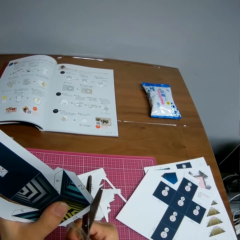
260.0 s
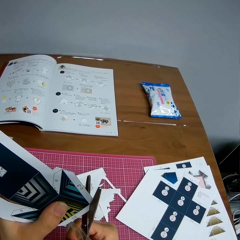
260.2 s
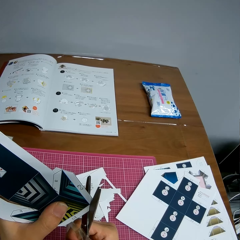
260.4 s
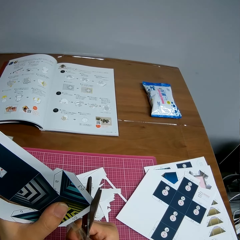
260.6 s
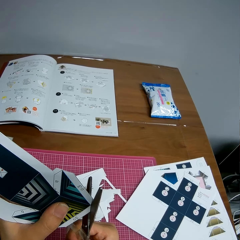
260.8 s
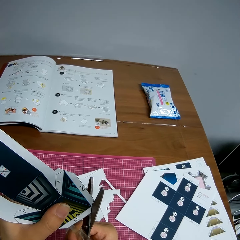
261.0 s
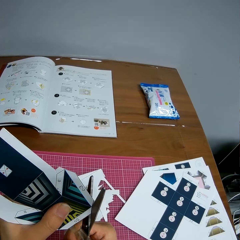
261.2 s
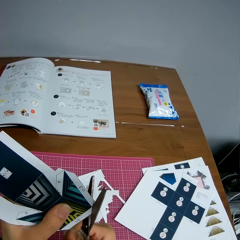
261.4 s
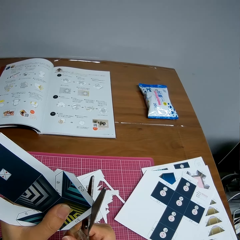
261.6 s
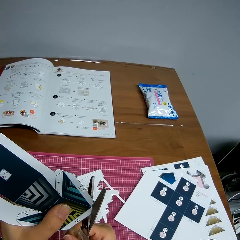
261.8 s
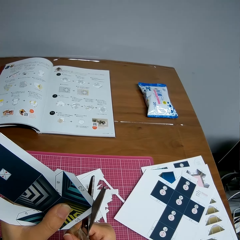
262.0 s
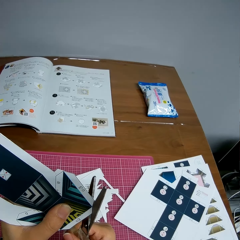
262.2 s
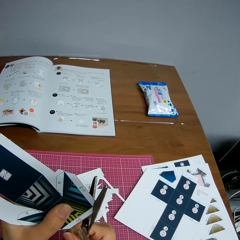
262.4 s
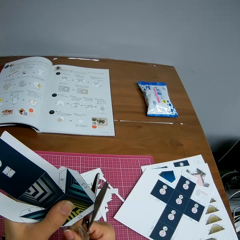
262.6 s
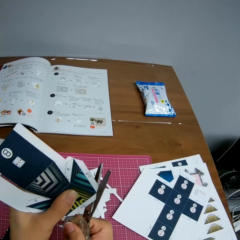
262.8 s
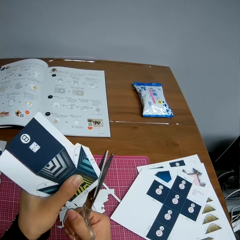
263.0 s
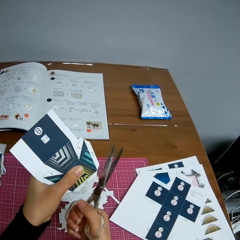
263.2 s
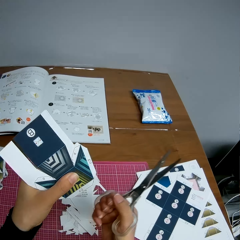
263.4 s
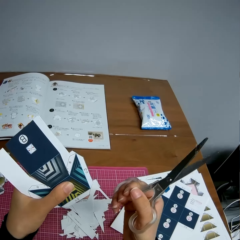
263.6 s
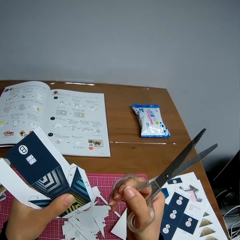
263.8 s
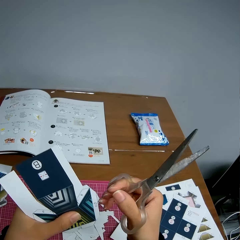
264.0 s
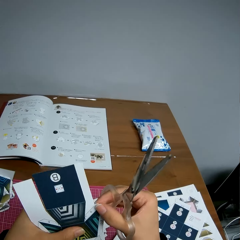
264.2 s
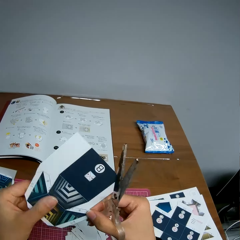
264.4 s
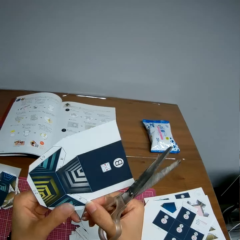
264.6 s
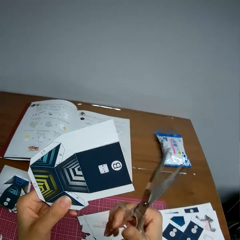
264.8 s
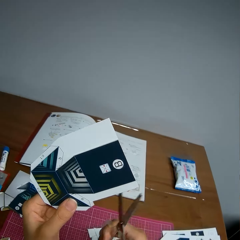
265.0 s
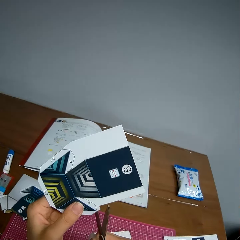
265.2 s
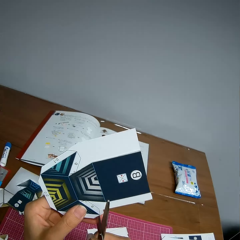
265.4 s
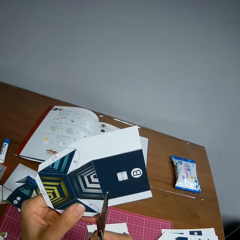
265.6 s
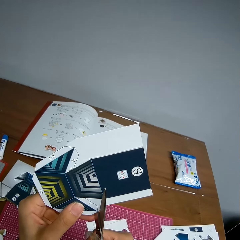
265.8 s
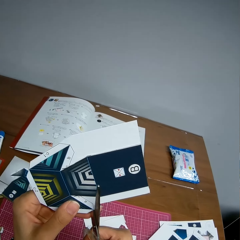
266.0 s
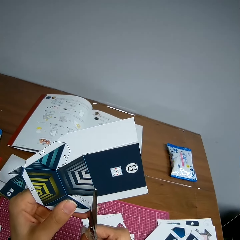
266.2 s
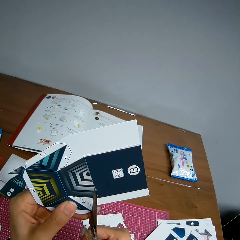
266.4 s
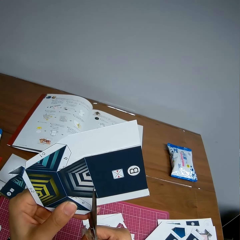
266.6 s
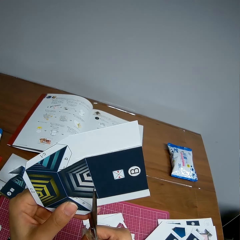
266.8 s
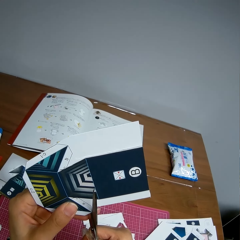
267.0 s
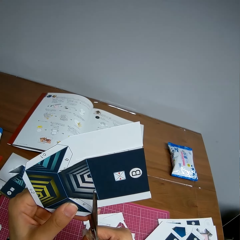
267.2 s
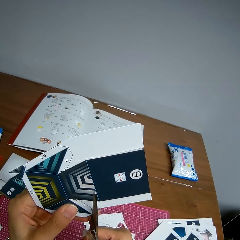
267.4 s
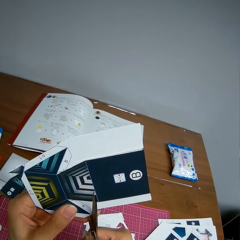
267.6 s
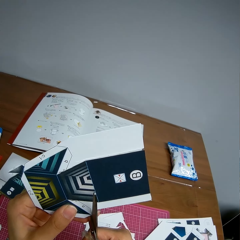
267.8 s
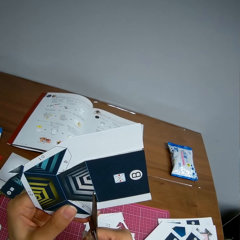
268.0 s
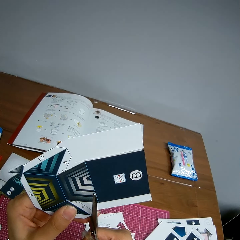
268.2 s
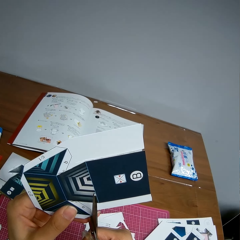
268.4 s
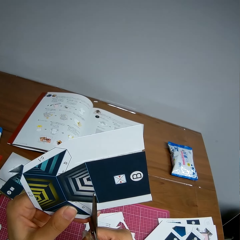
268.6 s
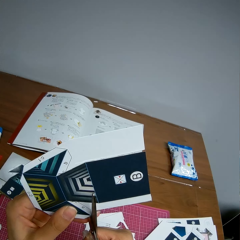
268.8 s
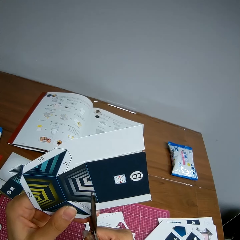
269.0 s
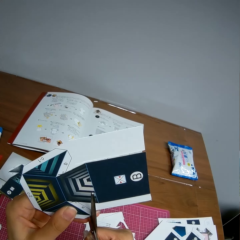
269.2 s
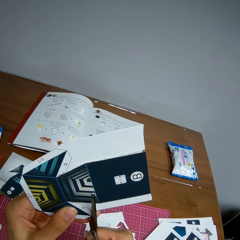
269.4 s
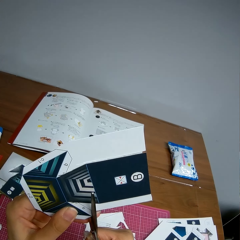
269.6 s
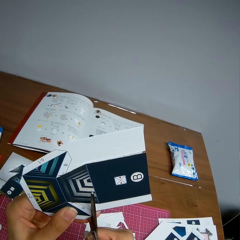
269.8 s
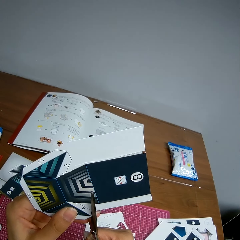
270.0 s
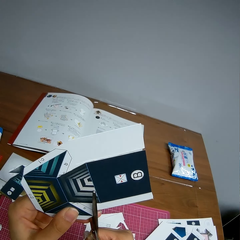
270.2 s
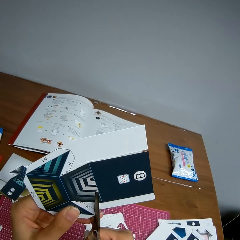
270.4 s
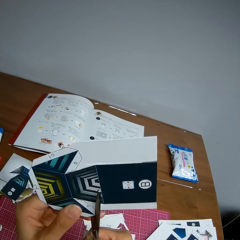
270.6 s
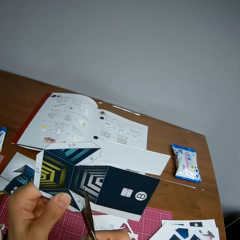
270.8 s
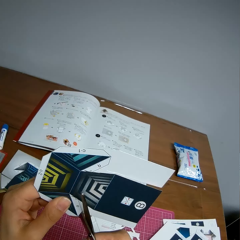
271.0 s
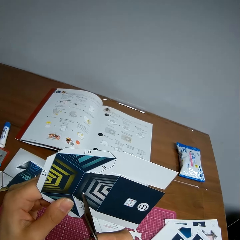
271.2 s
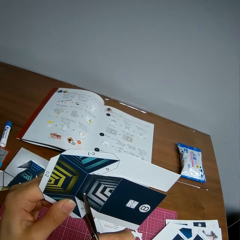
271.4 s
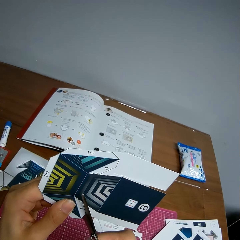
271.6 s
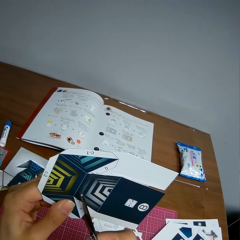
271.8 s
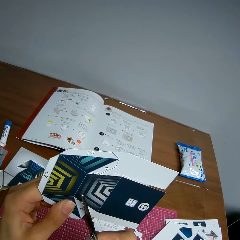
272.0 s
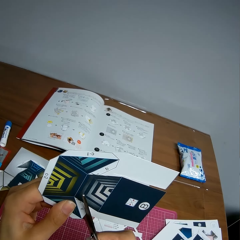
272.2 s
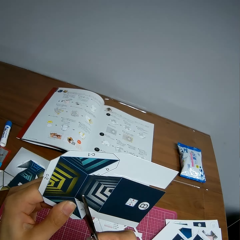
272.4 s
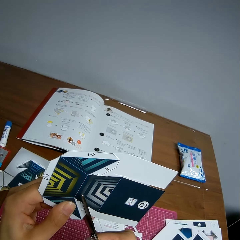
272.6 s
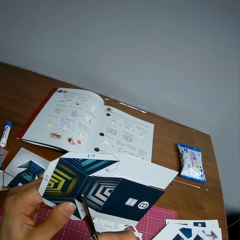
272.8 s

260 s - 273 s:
The camera wearer turns the paper. She adjusts the paper in her hand. She continues cutting the paper with the scissors.

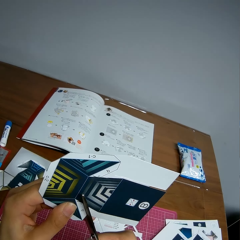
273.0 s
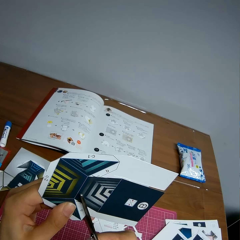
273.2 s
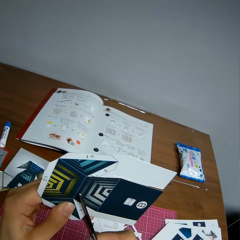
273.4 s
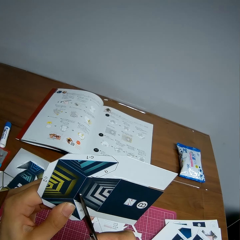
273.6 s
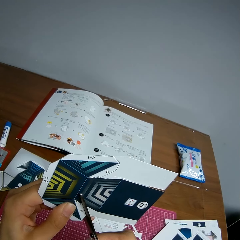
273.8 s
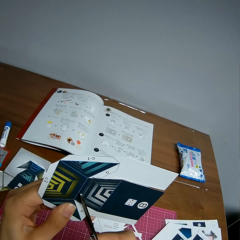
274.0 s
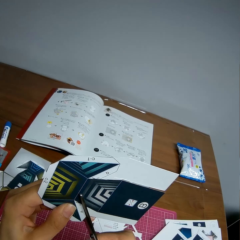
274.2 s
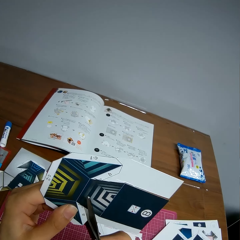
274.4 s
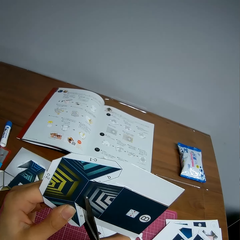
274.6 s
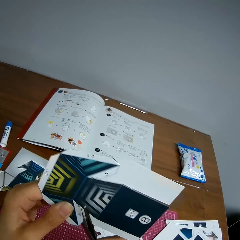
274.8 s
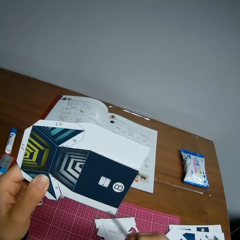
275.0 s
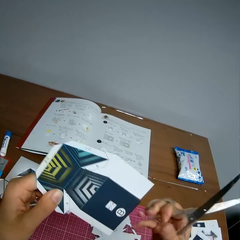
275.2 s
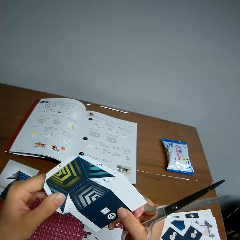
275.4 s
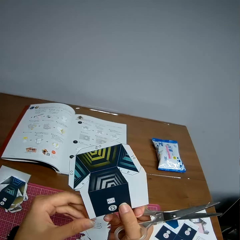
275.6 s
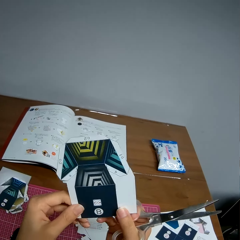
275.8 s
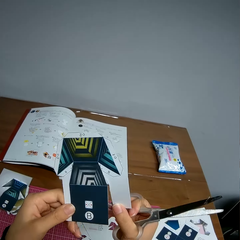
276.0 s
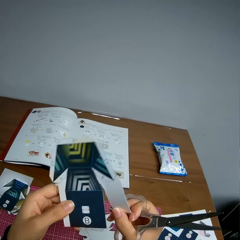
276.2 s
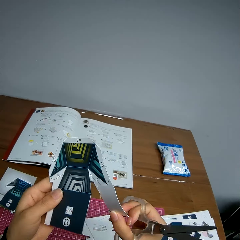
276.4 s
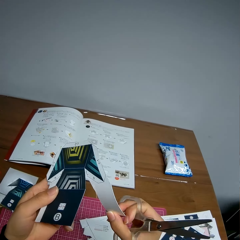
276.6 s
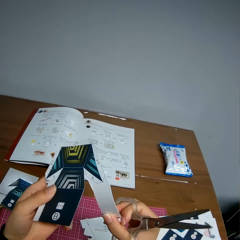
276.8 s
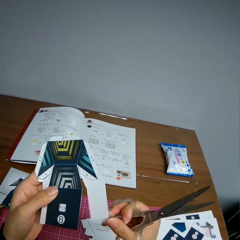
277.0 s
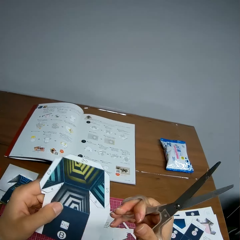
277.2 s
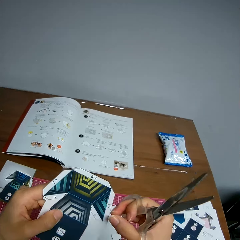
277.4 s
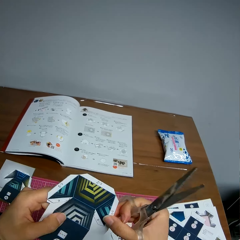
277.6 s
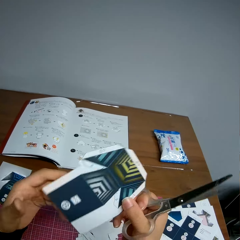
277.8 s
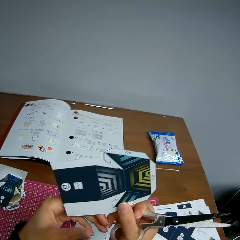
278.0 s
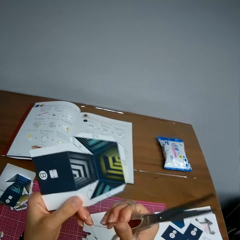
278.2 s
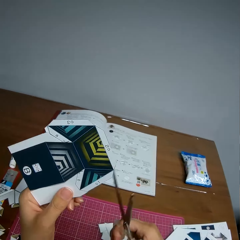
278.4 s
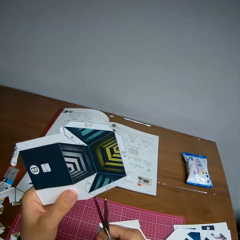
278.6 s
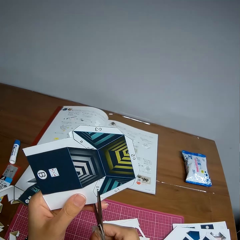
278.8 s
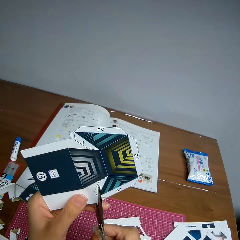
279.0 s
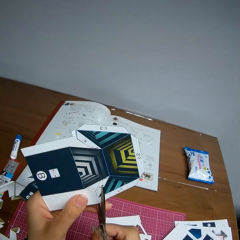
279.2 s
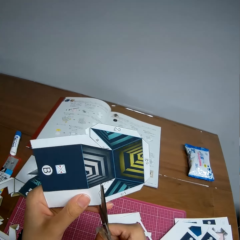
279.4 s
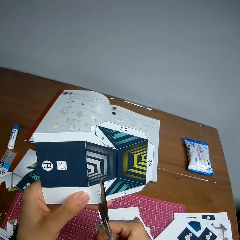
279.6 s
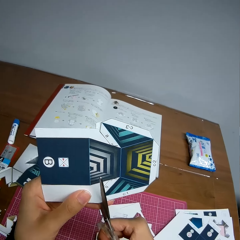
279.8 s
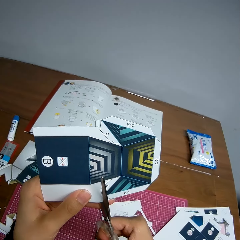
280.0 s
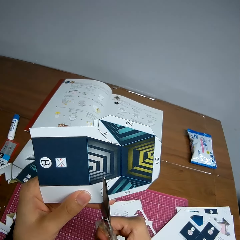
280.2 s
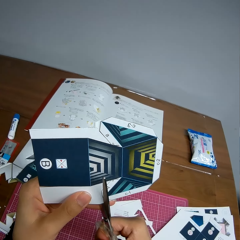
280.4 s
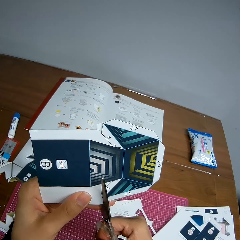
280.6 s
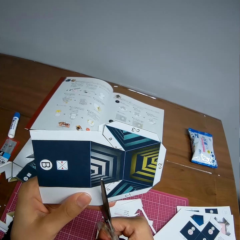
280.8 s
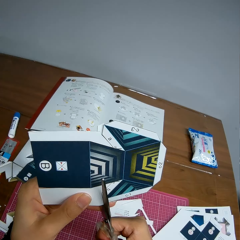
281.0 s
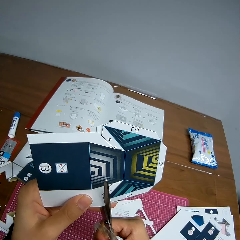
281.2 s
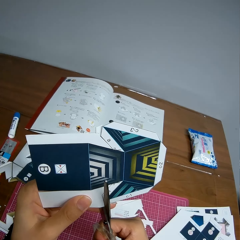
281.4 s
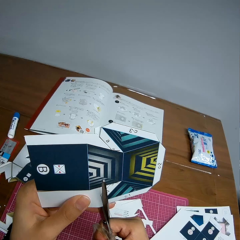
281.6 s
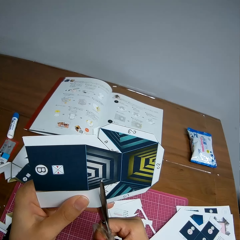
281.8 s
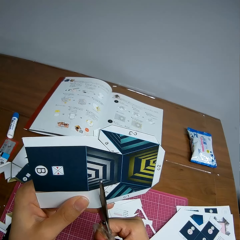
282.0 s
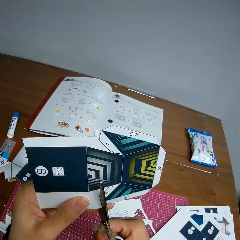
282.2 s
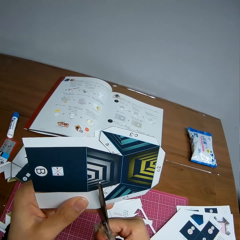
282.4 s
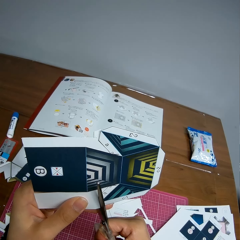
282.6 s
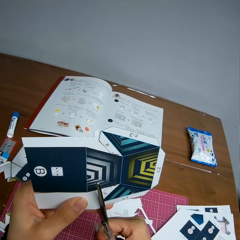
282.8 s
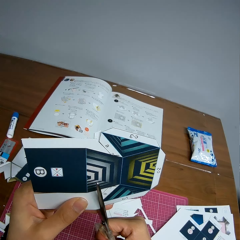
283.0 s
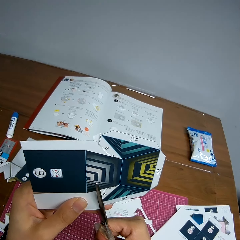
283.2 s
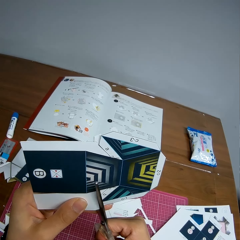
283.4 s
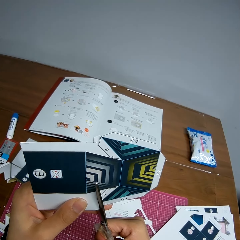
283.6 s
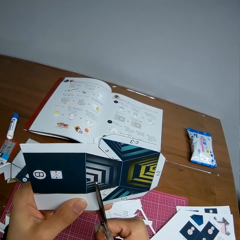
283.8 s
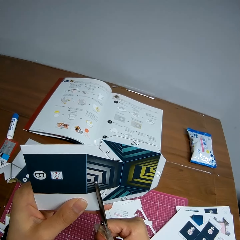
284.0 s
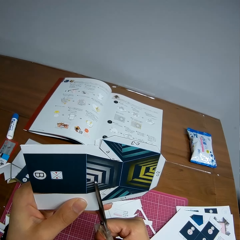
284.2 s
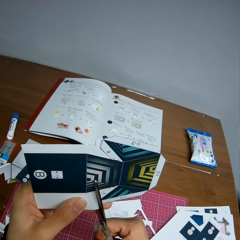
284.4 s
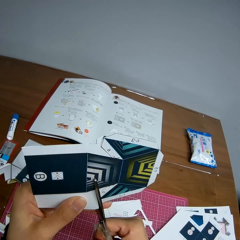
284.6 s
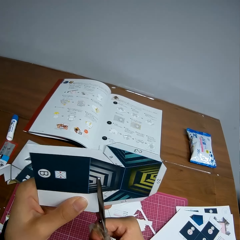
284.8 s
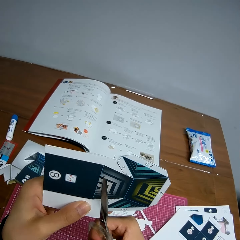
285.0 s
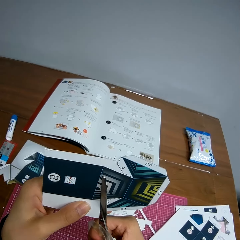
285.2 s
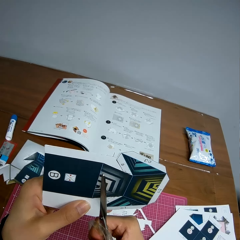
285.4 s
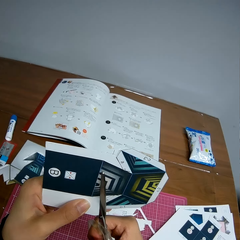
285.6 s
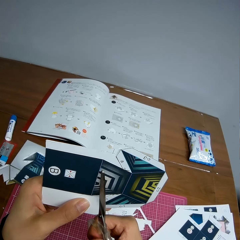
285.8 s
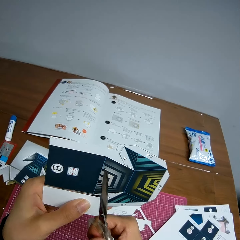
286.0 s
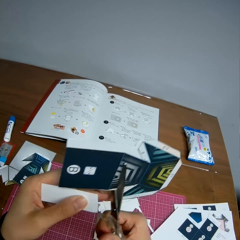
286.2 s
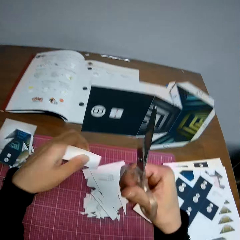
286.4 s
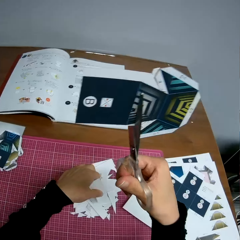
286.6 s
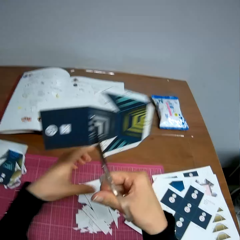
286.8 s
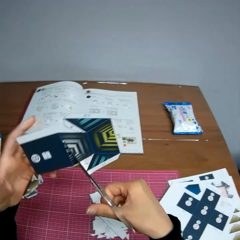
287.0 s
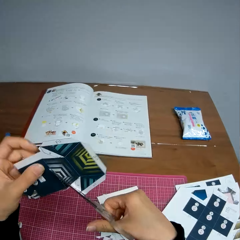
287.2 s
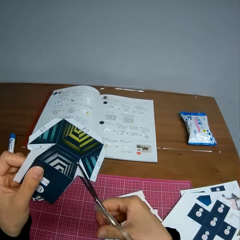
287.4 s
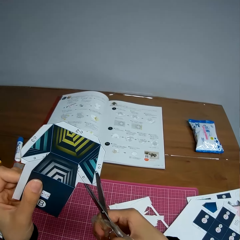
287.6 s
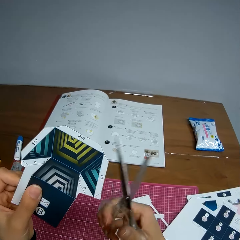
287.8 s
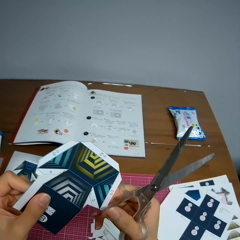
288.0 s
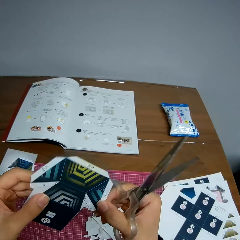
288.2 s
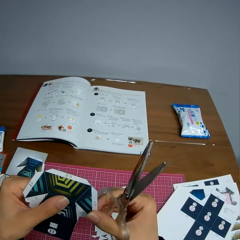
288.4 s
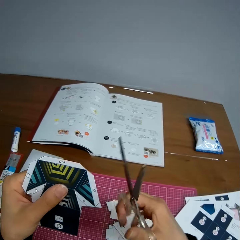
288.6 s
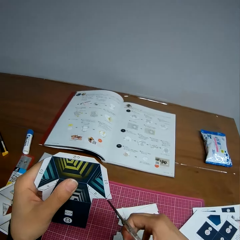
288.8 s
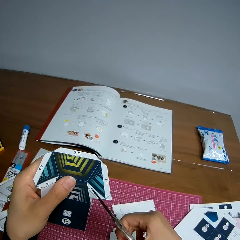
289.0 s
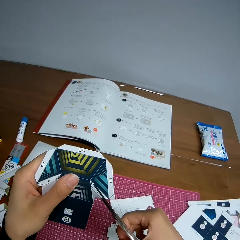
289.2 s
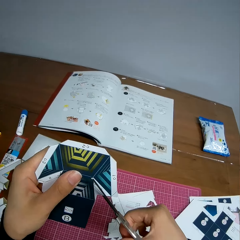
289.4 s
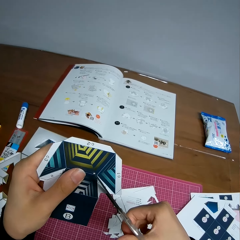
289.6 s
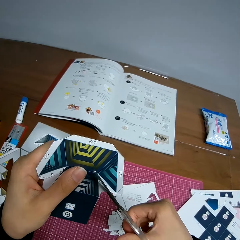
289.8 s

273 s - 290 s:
The camera wearer adjusts the paper in her hand. She removes a cut piece with her hand. She continues cutting the paper with the scissors. She drops a piece of the paper on a table. She holds the paper model with her hand and adjusts the paper in her hands.
